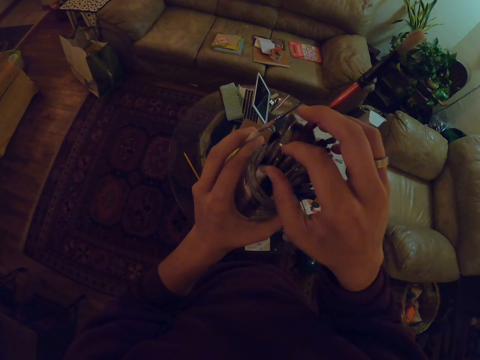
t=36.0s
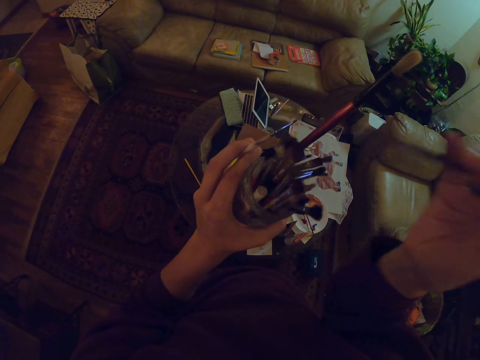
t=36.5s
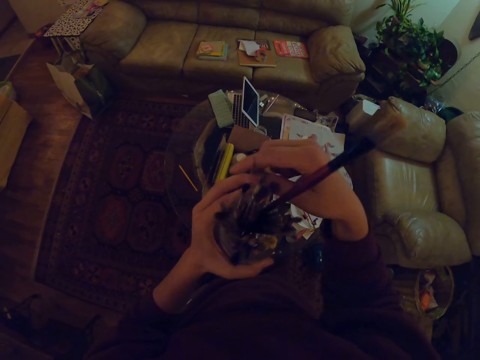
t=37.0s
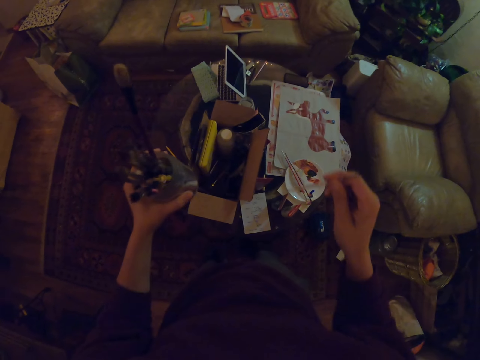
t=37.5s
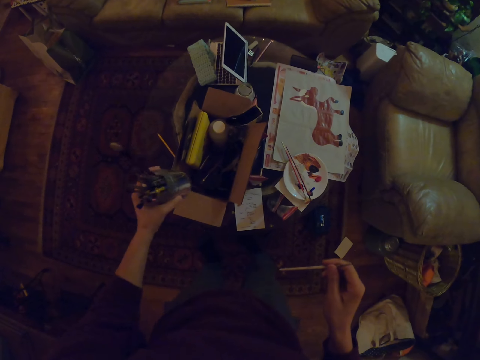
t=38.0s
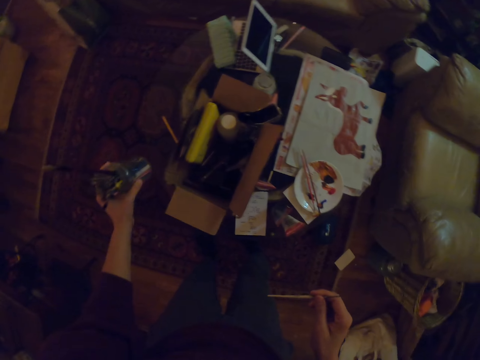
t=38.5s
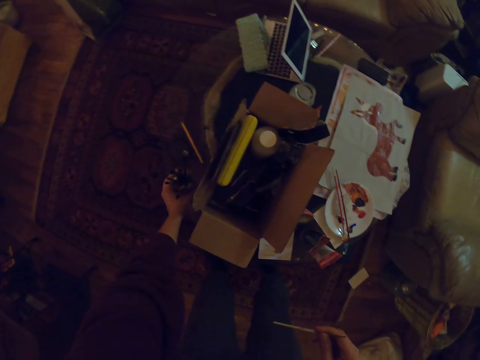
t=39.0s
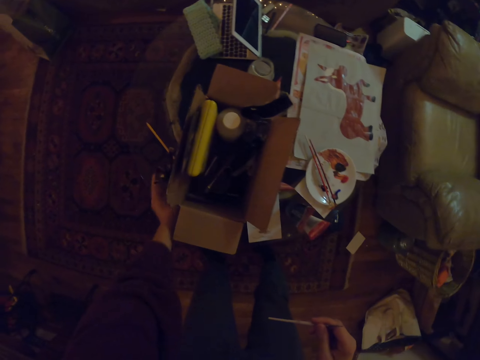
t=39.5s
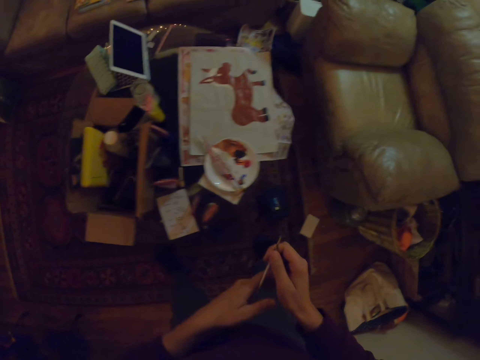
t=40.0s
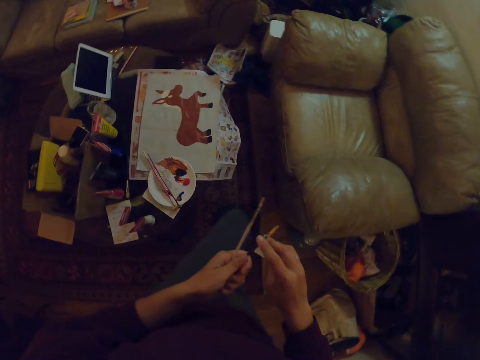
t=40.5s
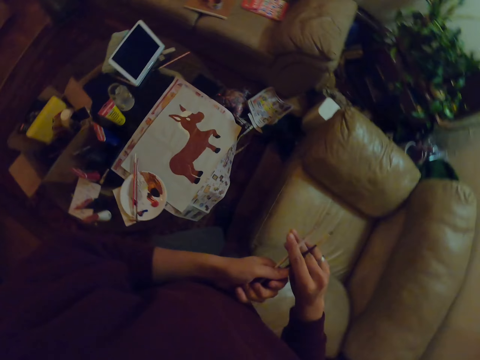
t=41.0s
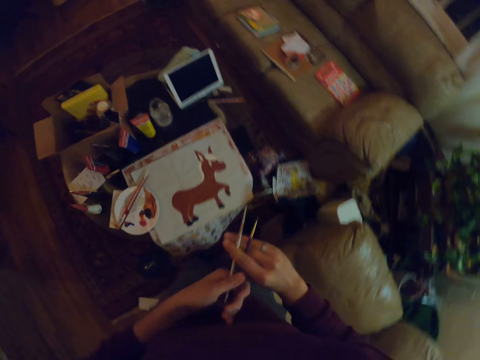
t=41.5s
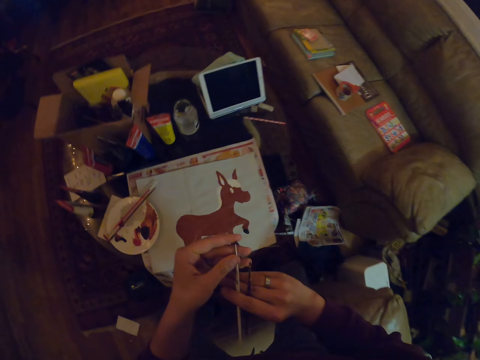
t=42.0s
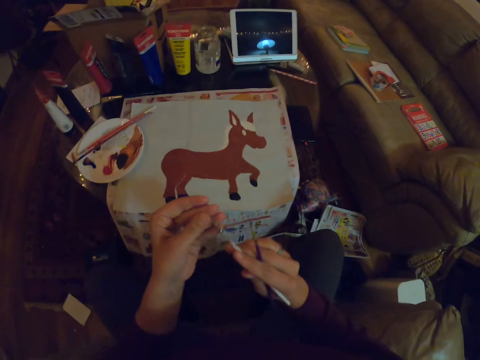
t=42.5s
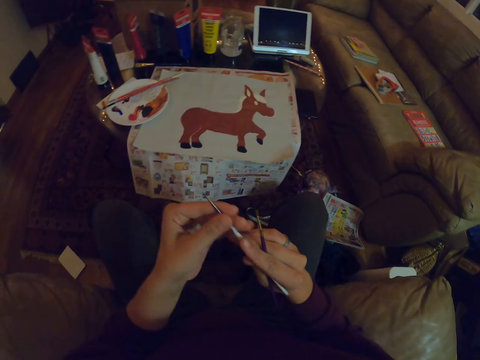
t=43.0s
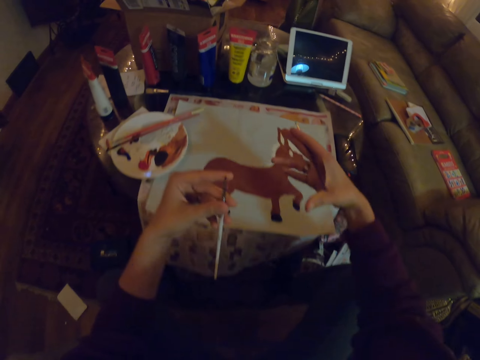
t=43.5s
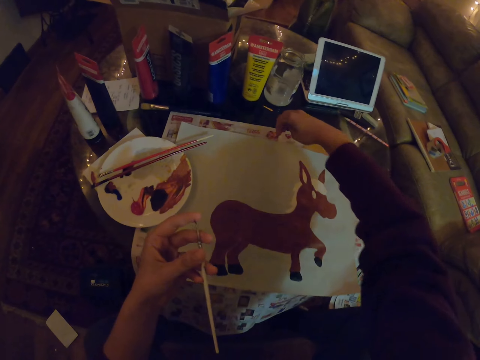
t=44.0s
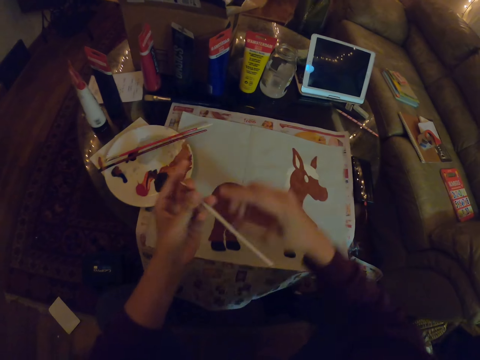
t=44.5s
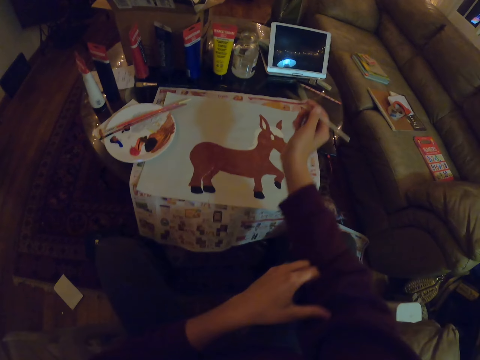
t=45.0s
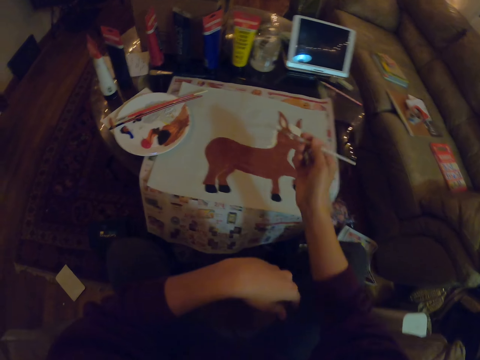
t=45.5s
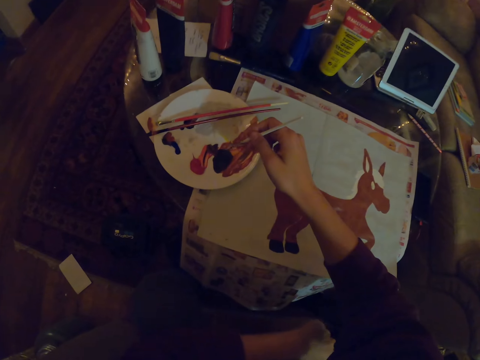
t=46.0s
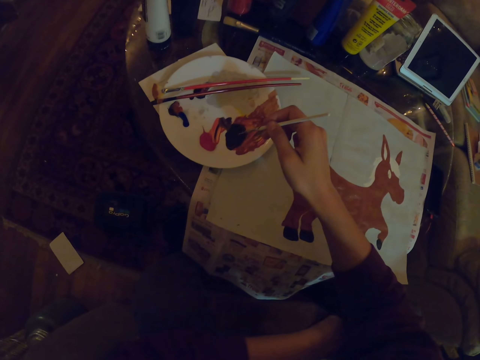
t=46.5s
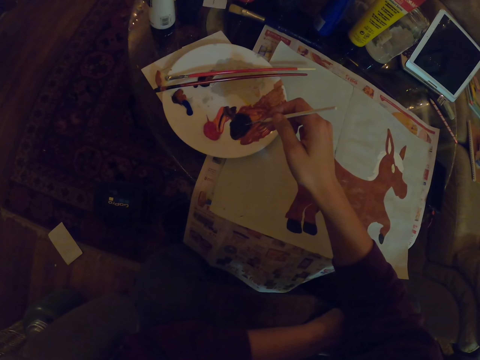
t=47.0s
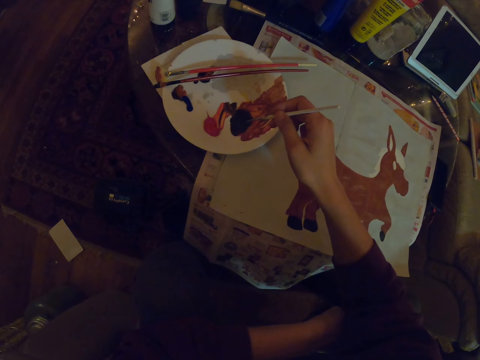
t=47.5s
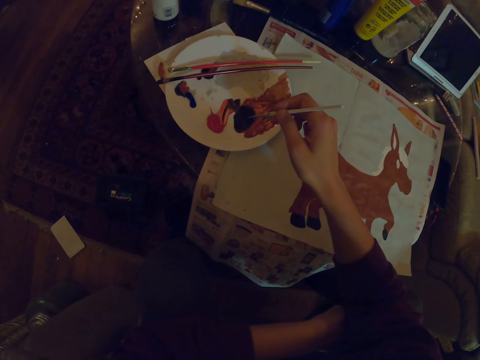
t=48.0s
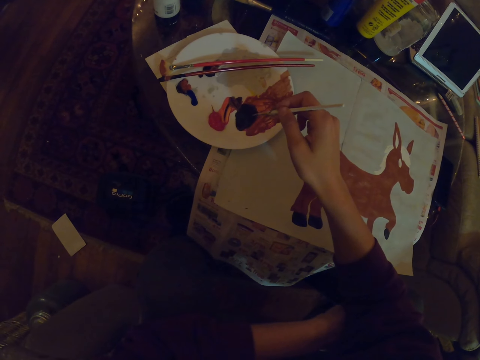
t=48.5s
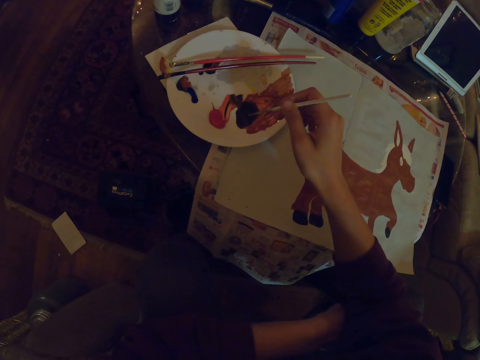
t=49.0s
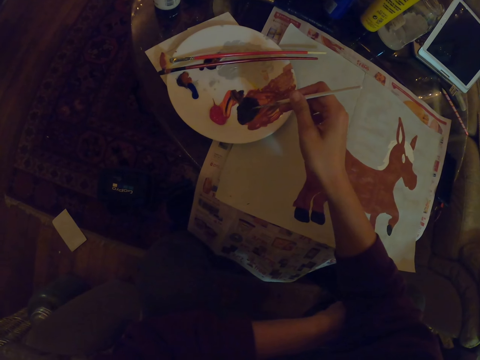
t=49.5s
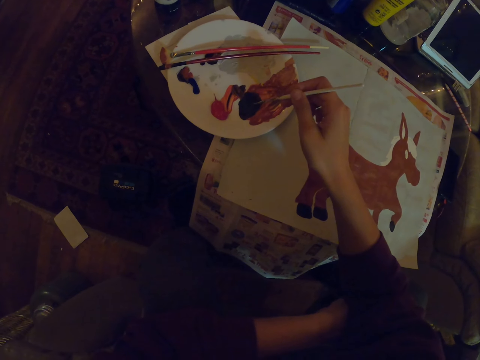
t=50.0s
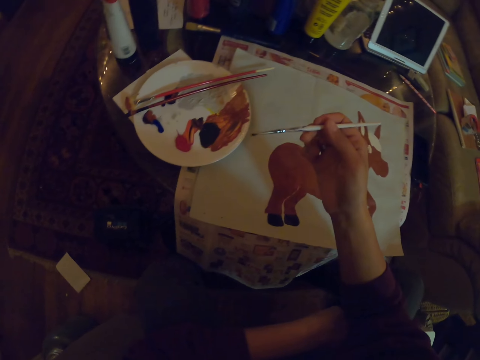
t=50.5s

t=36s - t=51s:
The camera wearer takes a brush from the container. They put the container on the table. They sit down. They place the brush on the table. They take a paint from a bowl.

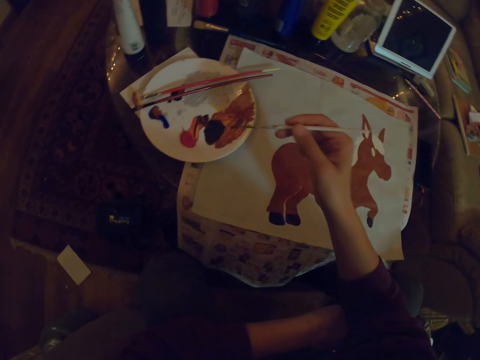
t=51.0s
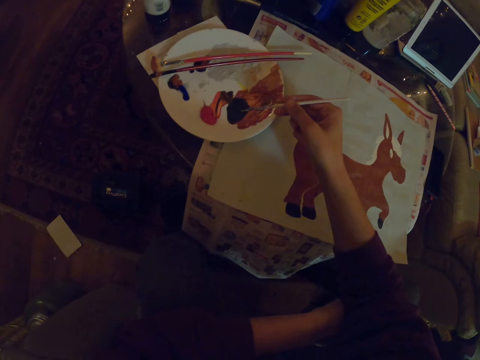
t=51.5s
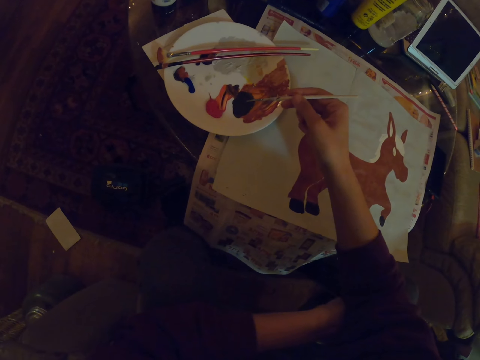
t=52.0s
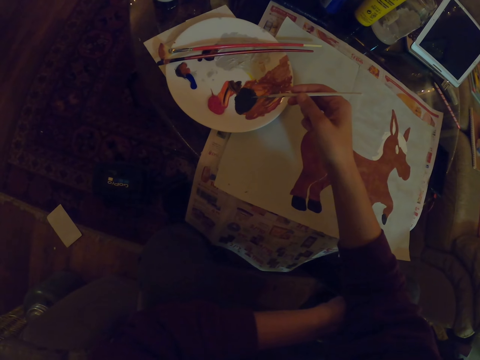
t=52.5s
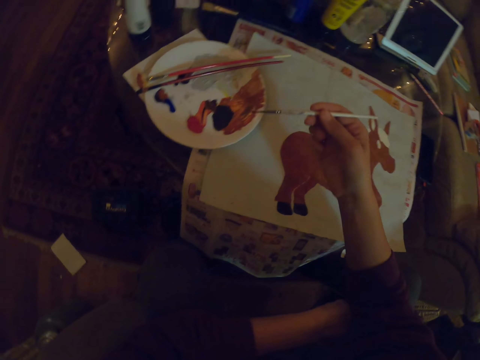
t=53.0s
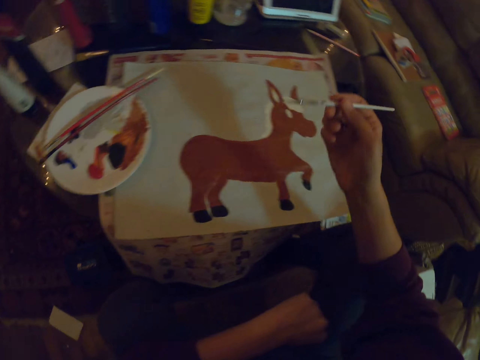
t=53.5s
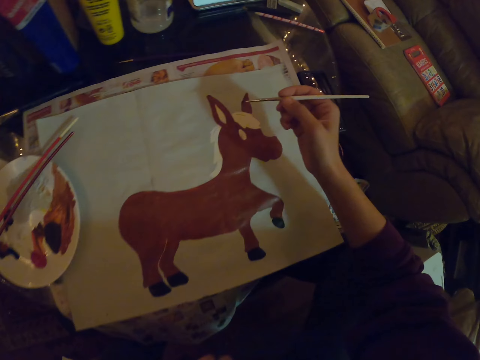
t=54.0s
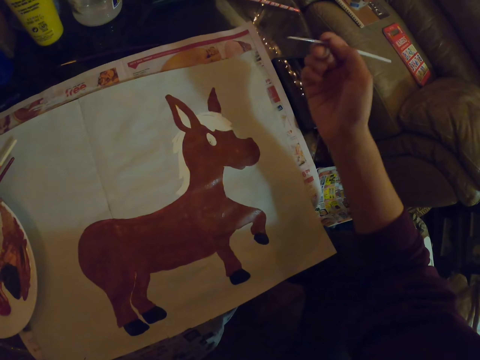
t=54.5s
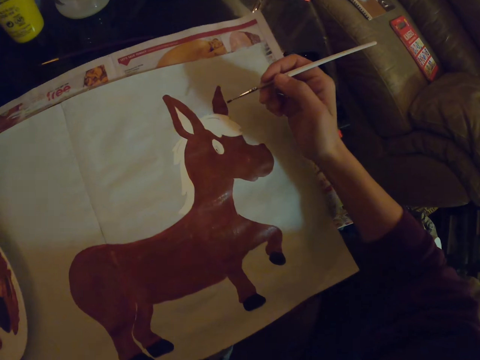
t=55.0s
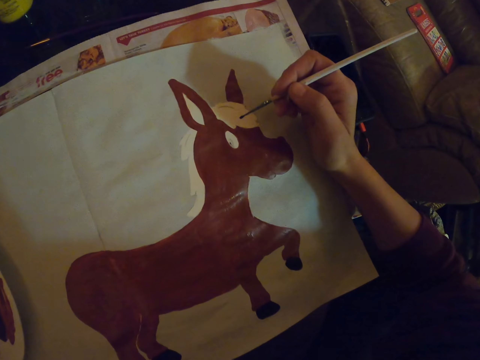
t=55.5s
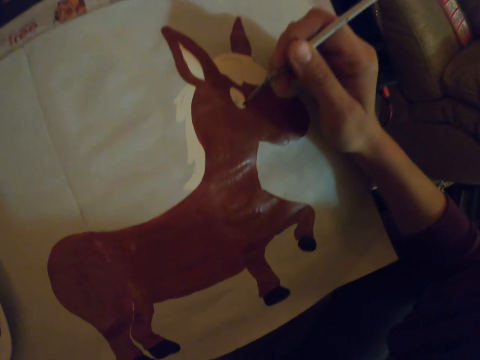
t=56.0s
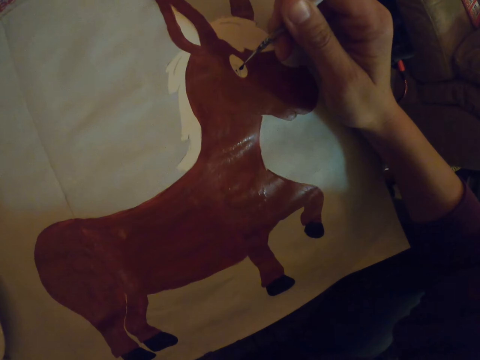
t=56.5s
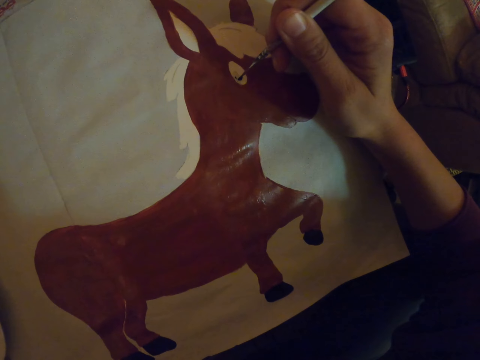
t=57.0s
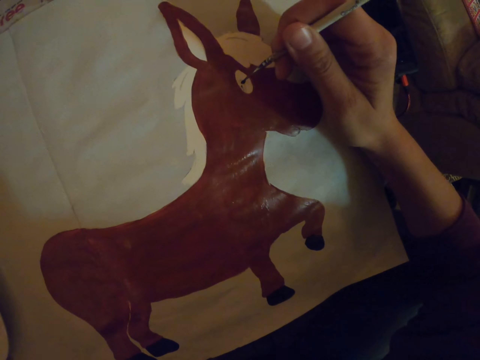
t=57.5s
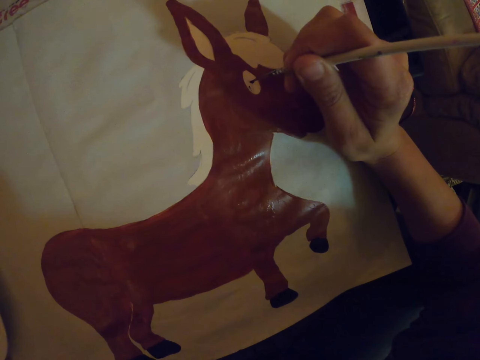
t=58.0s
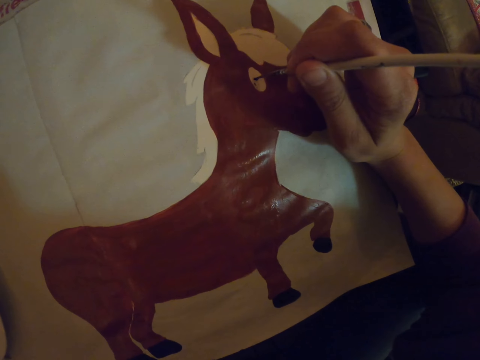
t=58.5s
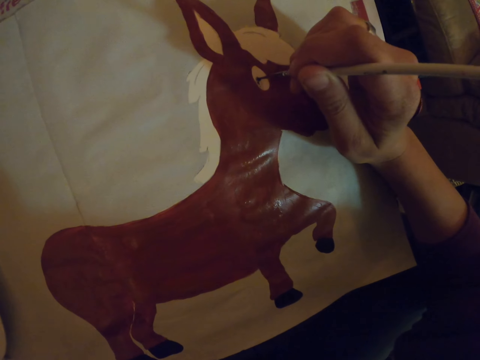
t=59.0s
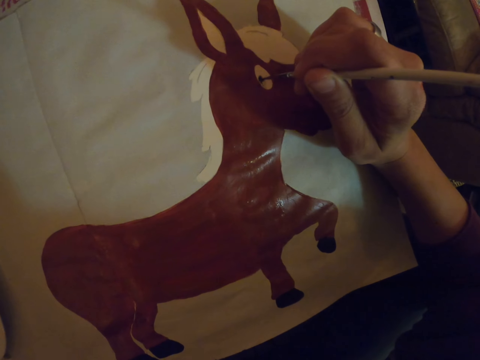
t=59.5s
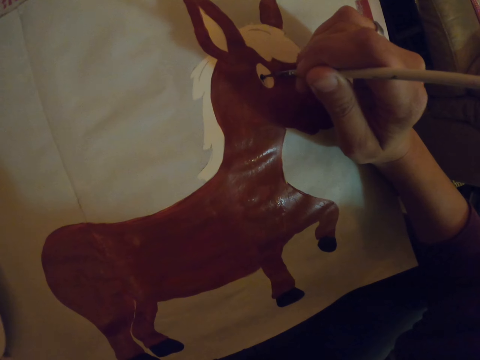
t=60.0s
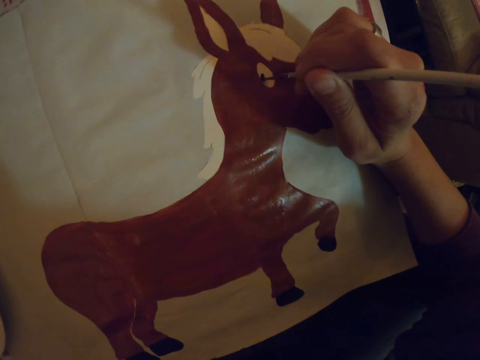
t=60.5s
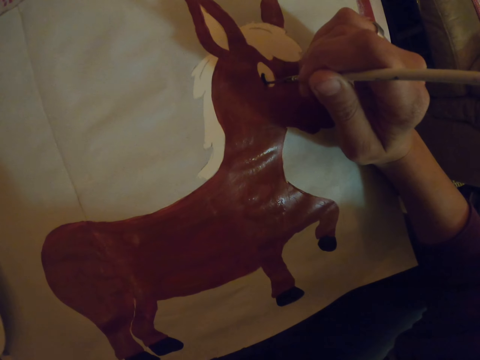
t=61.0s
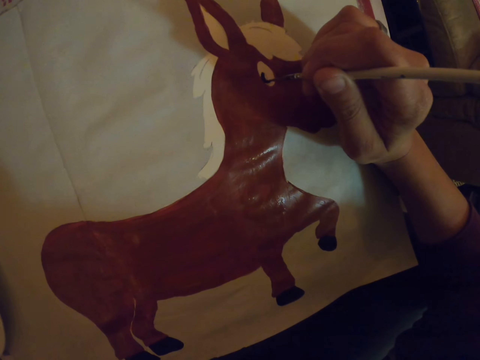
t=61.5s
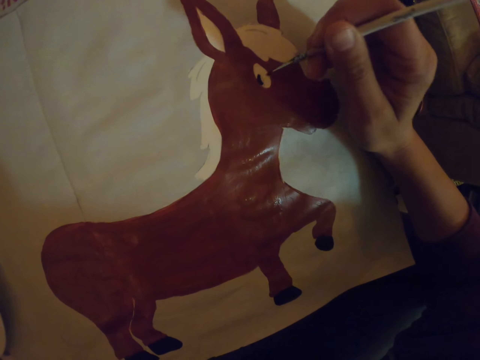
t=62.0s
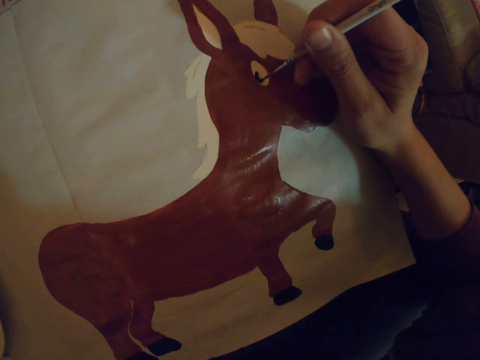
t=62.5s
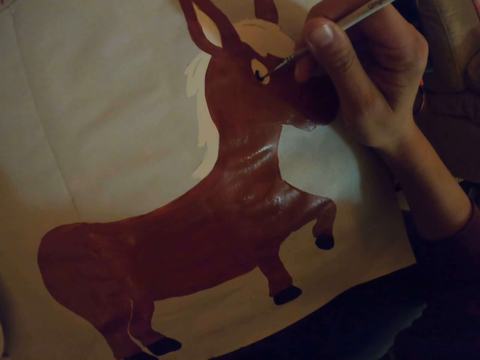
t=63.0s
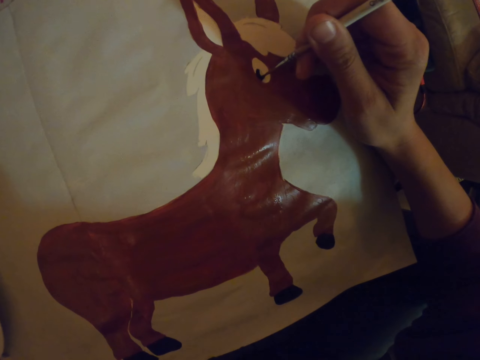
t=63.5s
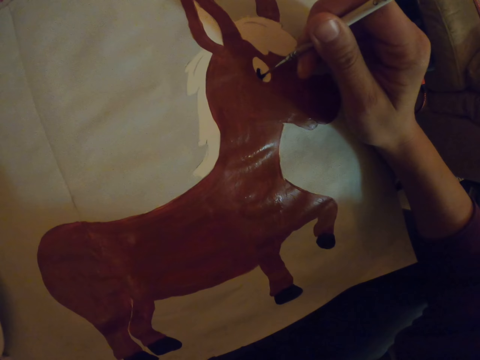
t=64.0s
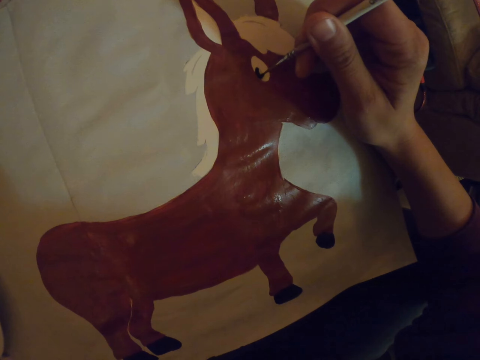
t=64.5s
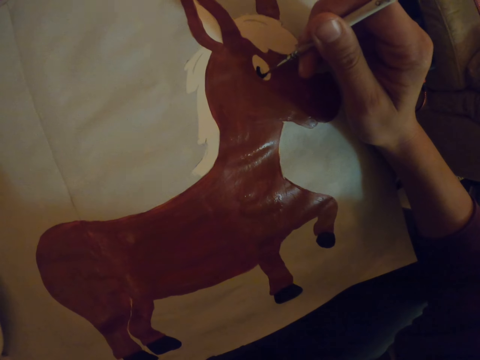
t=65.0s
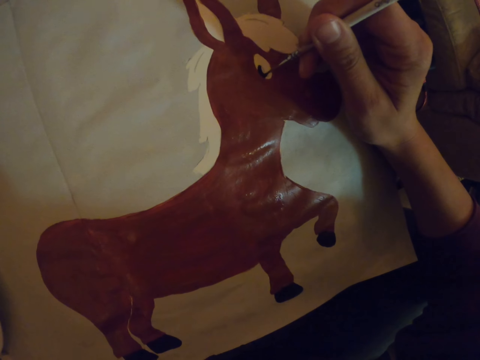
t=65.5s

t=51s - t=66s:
The camera wearer paints on a paper with a painting brush.
